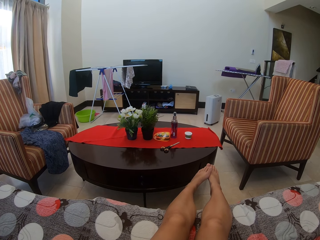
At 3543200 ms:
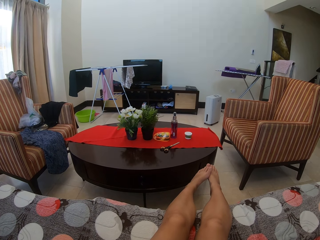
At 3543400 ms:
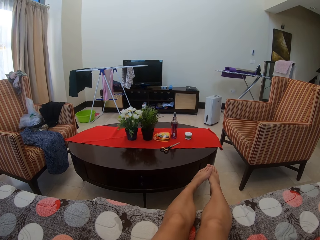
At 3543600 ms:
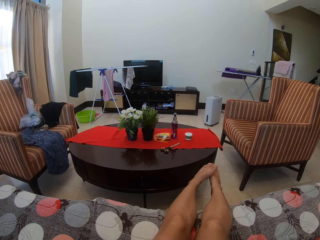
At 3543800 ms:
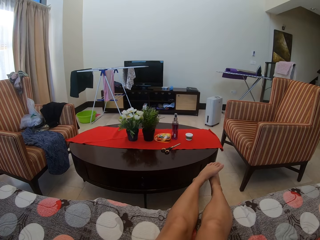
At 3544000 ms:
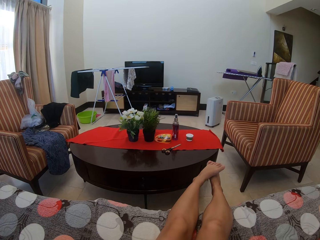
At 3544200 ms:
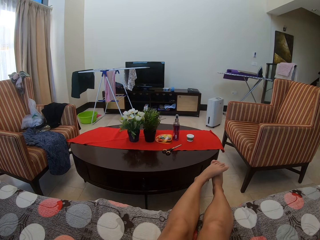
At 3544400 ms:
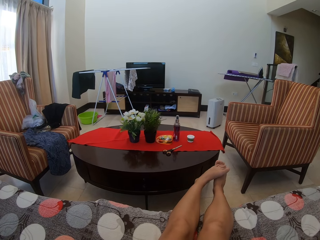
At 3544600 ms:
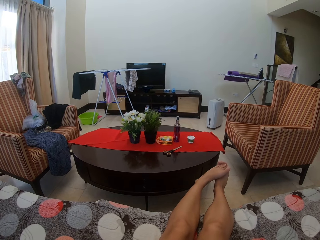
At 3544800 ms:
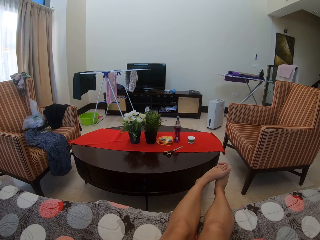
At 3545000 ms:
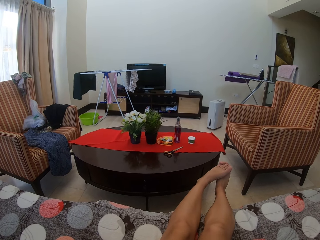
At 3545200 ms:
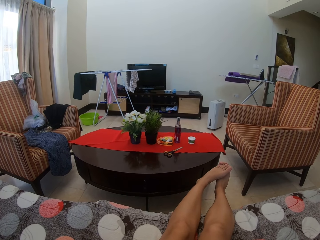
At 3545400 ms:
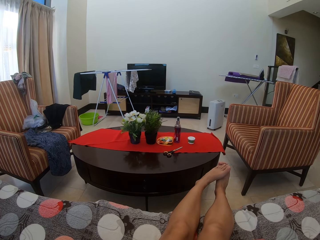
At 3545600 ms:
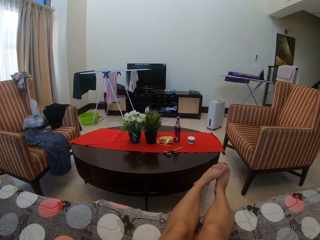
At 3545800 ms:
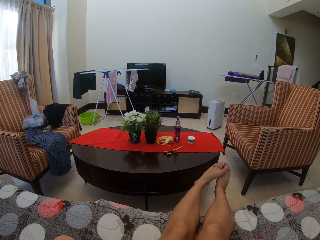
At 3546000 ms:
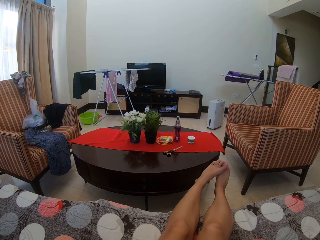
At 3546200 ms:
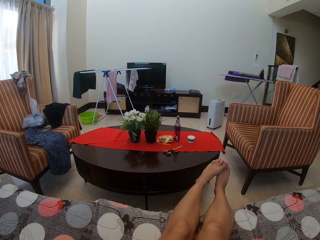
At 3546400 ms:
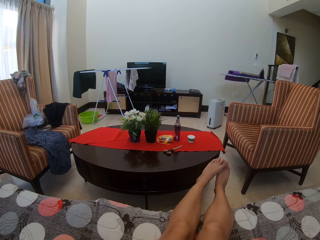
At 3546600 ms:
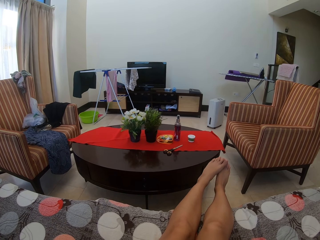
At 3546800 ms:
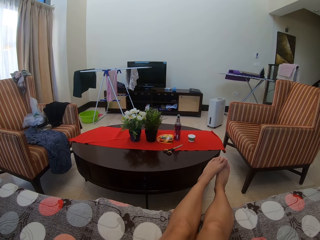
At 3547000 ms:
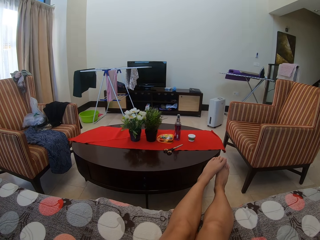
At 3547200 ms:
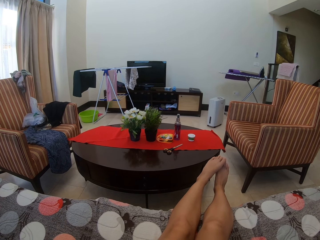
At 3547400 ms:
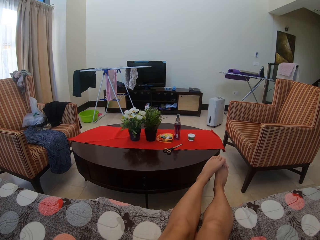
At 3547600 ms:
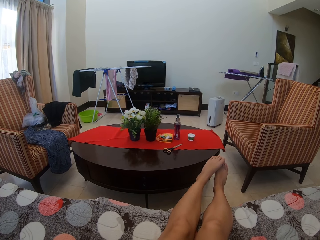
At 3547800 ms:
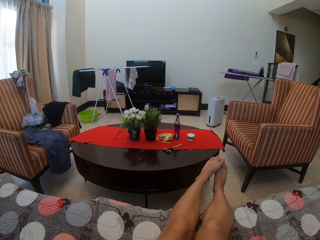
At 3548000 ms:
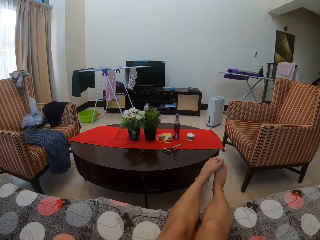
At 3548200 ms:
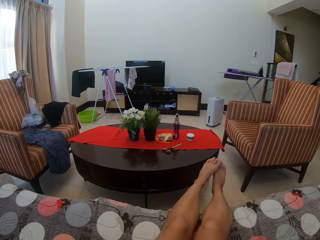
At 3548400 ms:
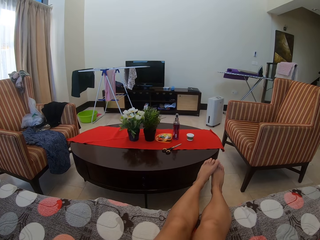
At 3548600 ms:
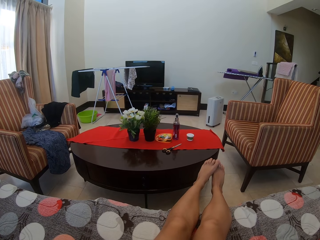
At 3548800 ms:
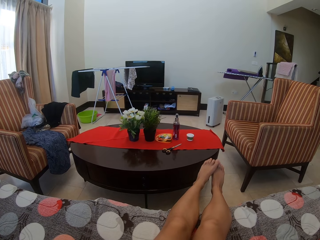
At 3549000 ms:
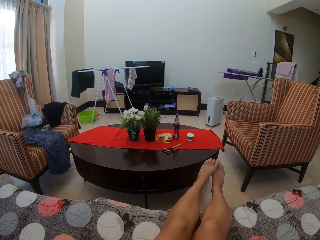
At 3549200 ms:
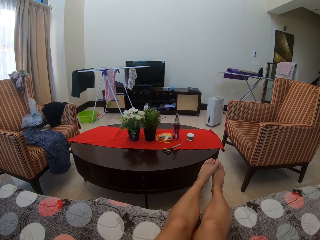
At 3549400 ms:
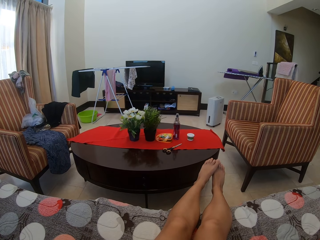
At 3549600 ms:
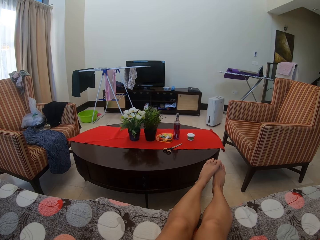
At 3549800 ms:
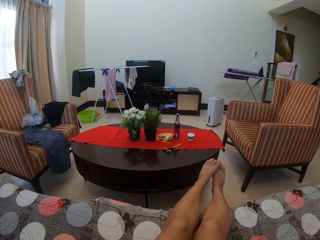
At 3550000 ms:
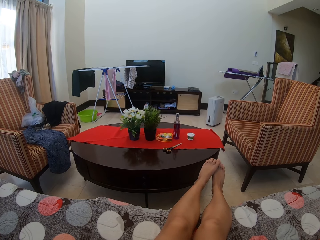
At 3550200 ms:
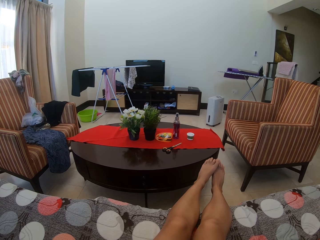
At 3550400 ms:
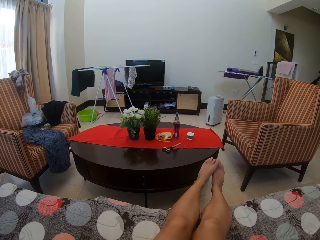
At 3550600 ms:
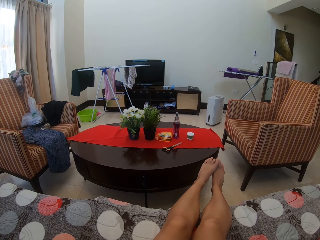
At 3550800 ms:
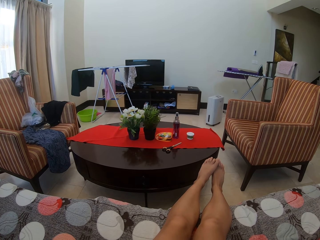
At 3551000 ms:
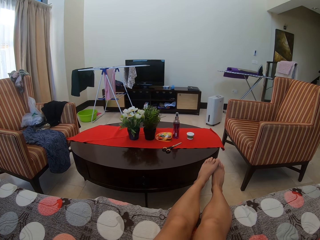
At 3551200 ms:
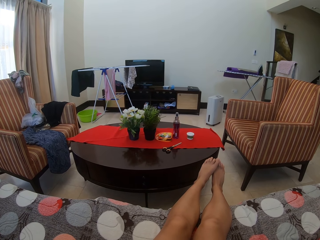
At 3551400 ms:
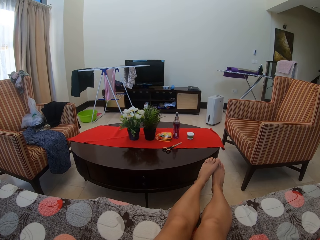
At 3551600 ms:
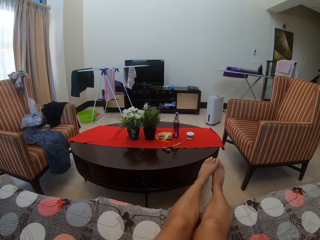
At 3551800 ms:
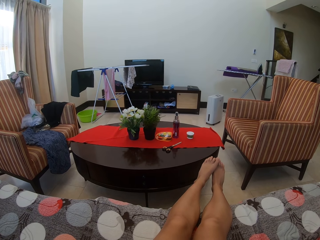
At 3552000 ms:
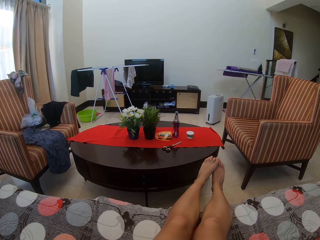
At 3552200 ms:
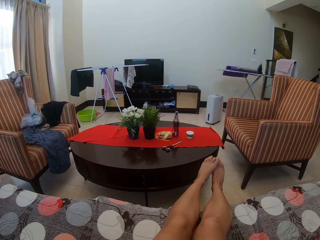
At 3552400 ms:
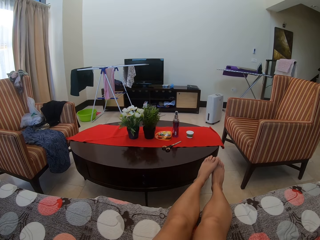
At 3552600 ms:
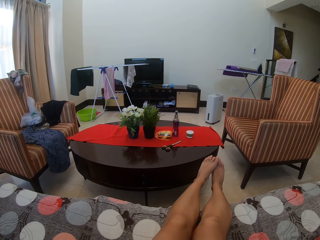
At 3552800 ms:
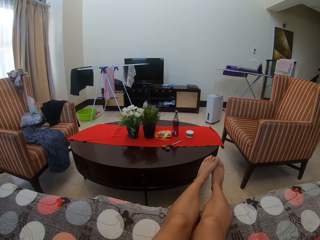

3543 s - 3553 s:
The camera wearer moves the legs. They look around the room.

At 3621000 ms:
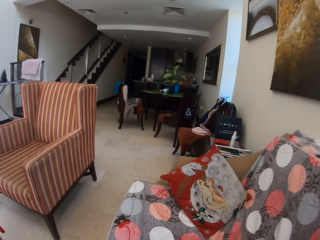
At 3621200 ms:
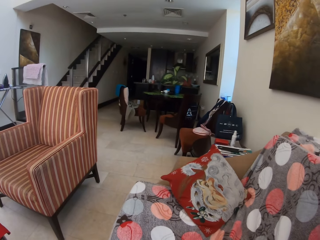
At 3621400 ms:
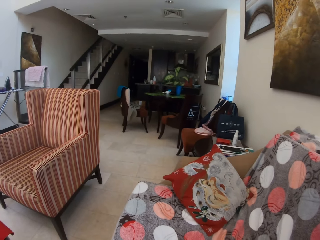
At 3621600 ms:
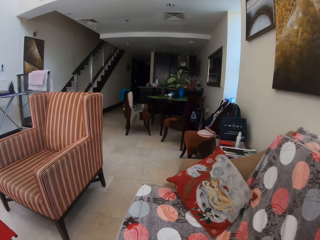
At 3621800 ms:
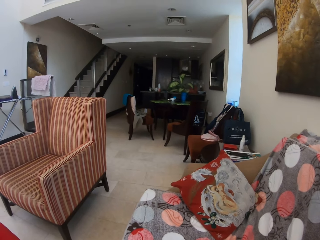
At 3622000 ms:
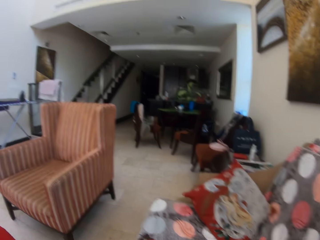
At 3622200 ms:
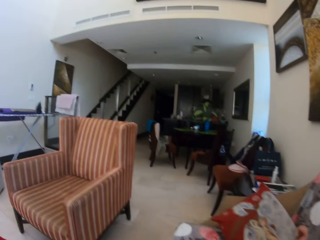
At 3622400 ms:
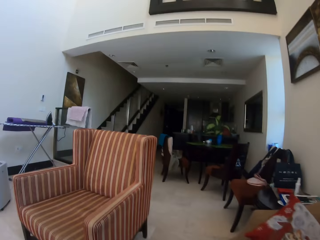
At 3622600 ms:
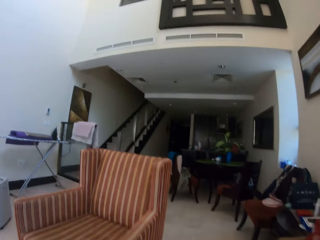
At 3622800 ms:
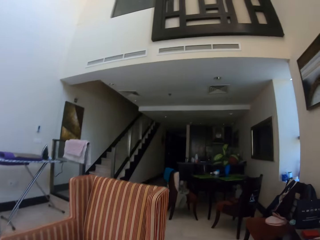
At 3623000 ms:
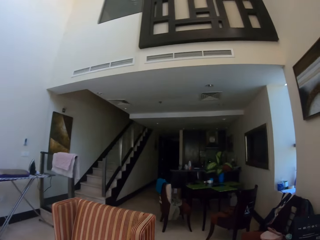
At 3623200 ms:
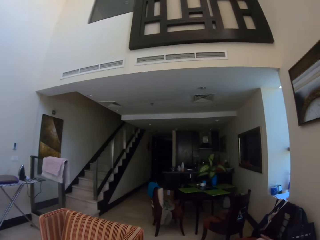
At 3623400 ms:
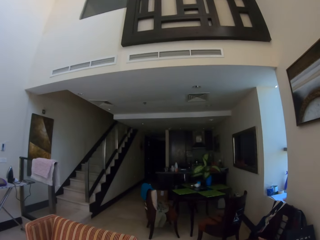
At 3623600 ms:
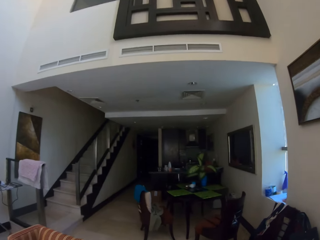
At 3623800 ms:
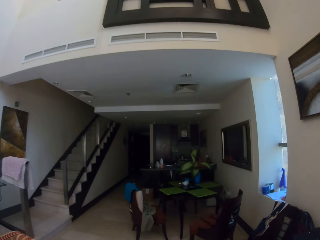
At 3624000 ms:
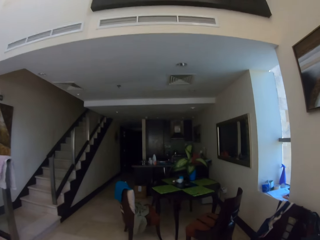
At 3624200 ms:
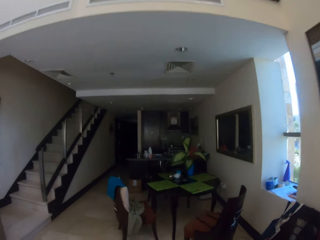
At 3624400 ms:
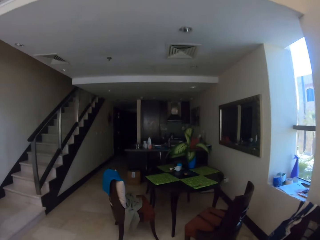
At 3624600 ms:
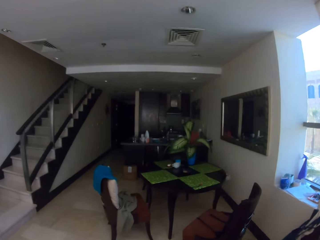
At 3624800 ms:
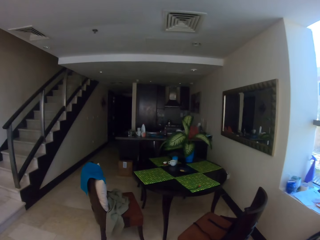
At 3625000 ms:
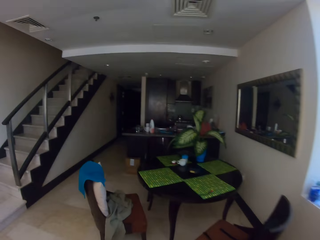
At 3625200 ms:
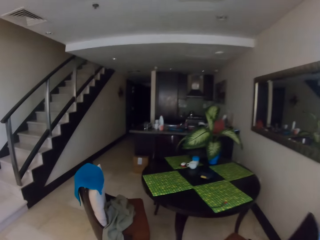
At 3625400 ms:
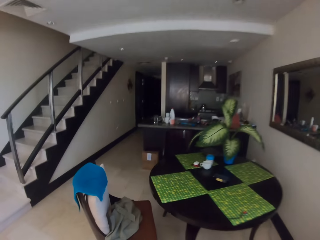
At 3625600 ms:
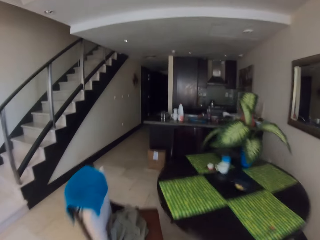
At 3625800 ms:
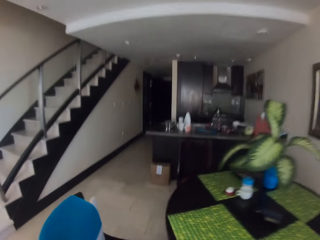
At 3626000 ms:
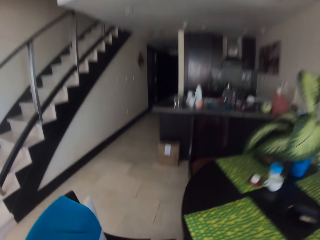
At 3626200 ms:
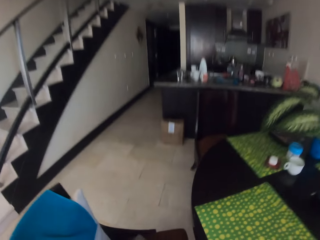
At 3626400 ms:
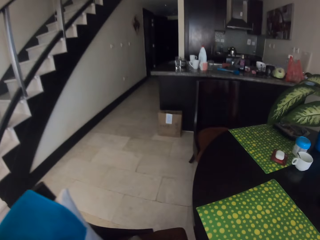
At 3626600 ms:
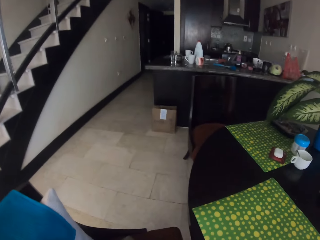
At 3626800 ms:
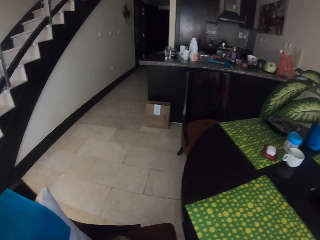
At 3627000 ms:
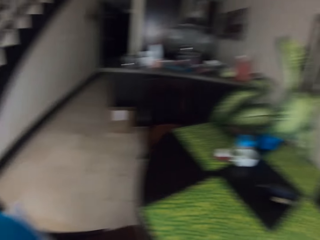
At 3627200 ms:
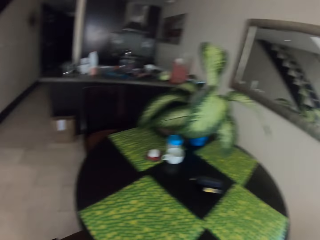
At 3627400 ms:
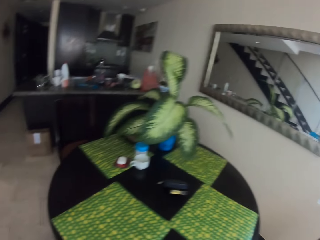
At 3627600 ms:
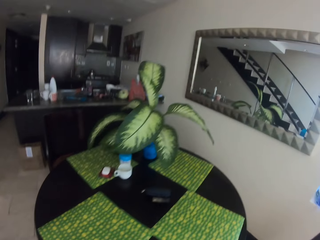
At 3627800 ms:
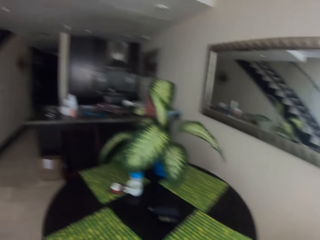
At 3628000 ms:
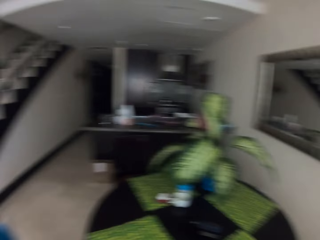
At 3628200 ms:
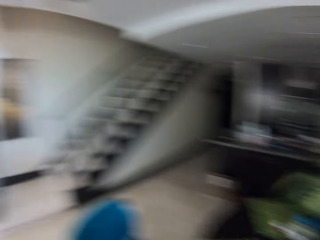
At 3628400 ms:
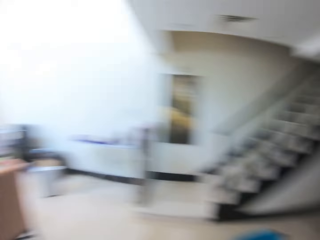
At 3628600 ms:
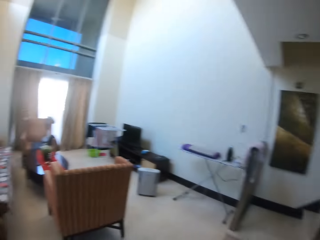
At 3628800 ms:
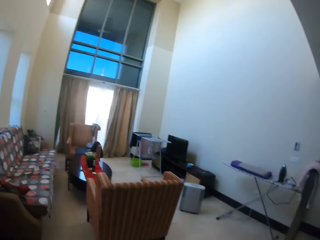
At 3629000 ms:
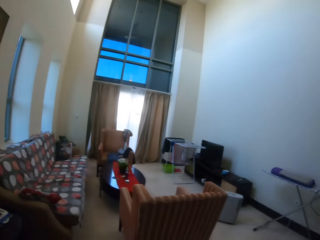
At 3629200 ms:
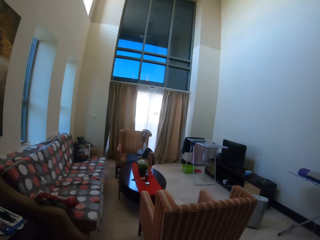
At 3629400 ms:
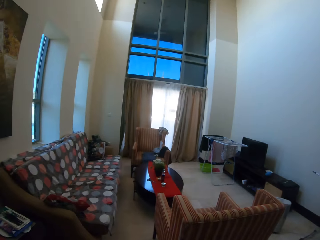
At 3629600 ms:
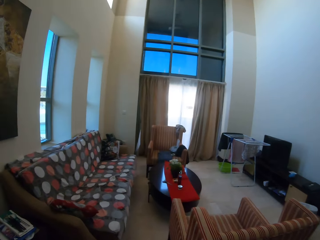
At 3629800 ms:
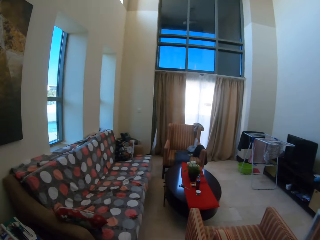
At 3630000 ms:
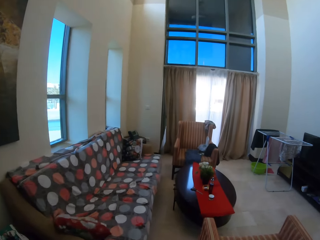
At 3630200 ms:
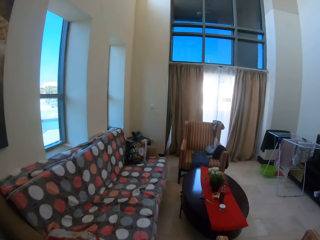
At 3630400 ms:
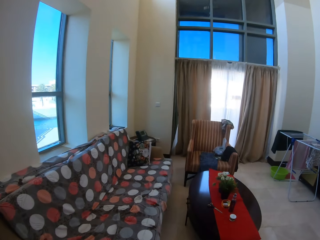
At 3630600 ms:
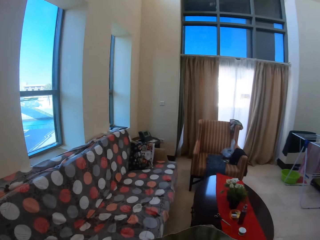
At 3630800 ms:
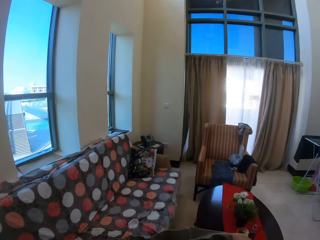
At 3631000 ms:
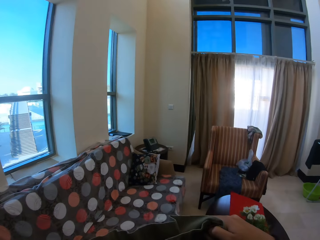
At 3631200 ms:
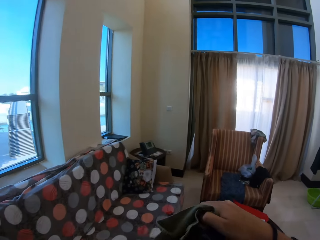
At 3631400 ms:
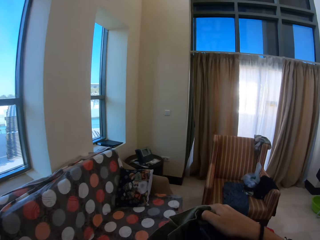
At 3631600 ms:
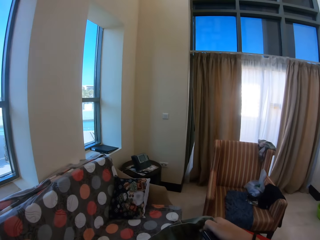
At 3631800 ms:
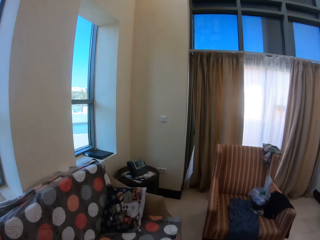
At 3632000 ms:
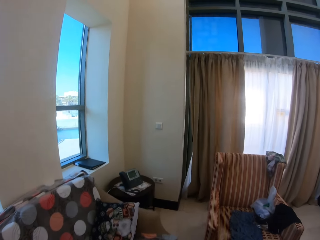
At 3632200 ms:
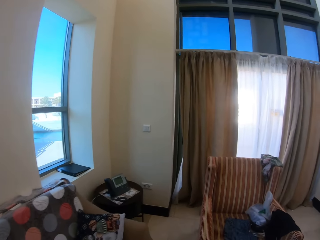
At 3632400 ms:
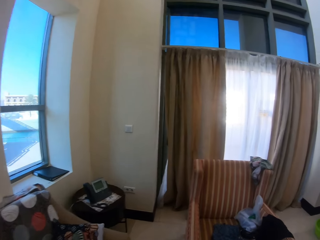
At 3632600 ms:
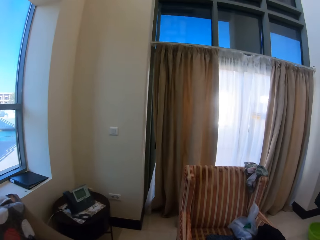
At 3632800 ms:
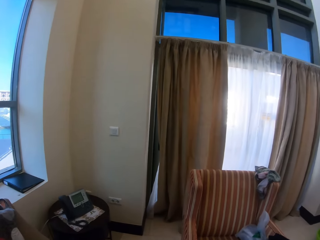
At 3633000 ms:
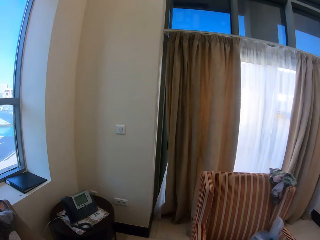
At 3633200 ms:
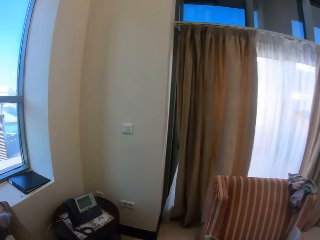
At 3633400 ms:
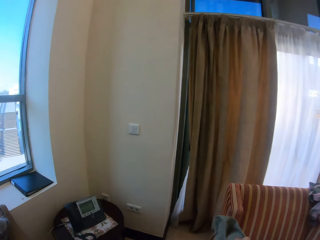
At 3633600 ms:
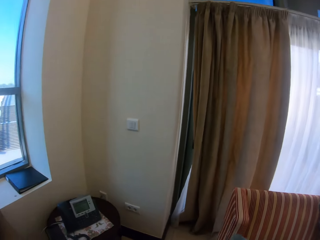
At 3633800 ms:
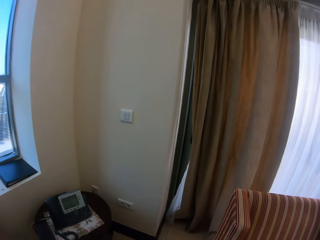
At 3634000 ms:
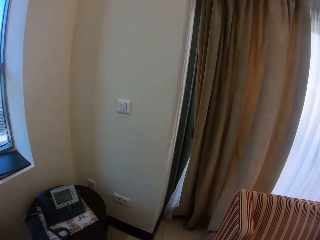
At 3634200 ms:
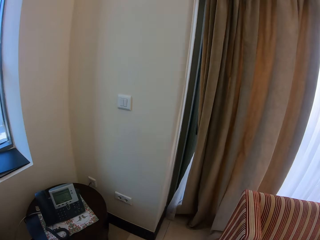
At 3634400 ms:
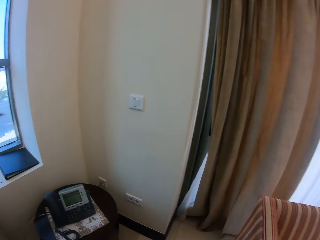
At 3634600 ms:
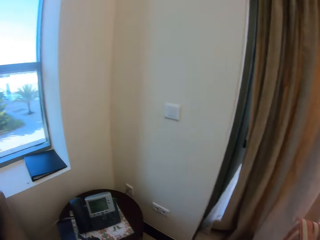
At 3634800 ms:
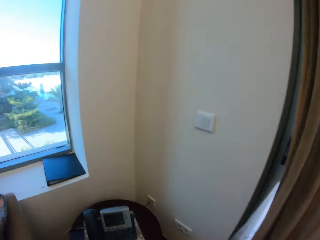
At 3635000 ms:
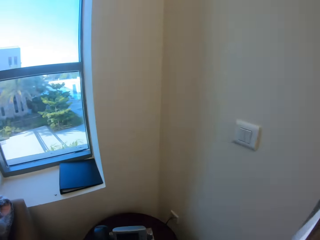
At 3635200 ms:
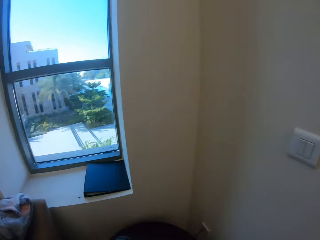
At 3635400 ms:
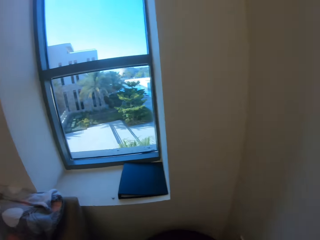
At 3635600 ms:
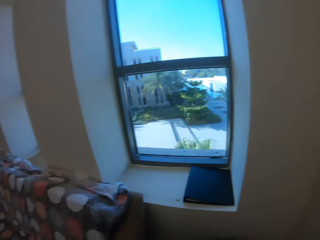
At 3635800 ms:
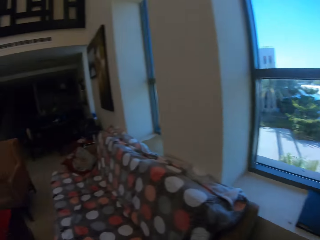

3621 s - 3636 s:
The camera wearer walks around in the house. She adjusts a cloth with her hands.
